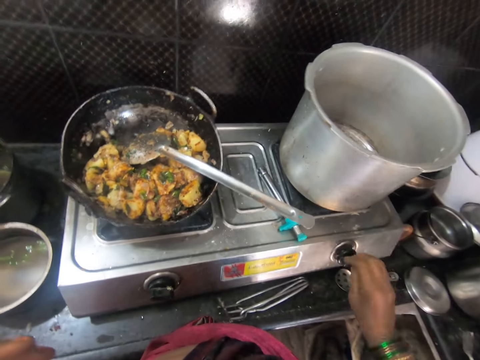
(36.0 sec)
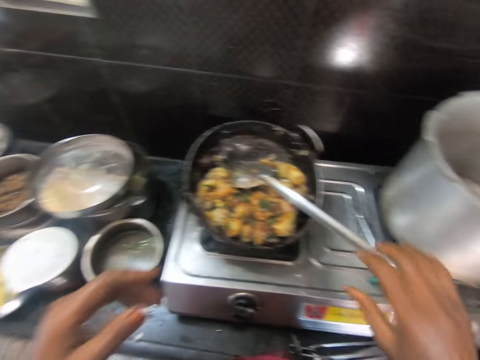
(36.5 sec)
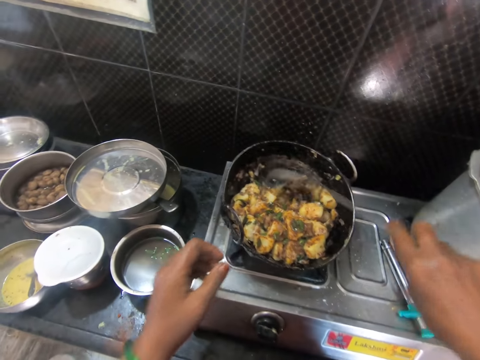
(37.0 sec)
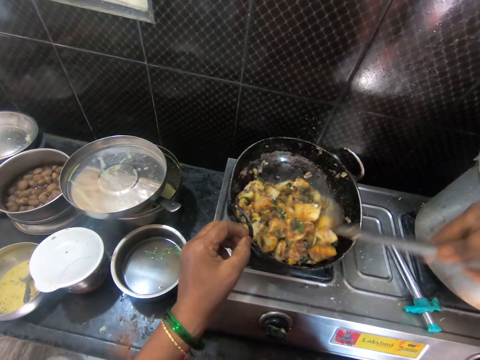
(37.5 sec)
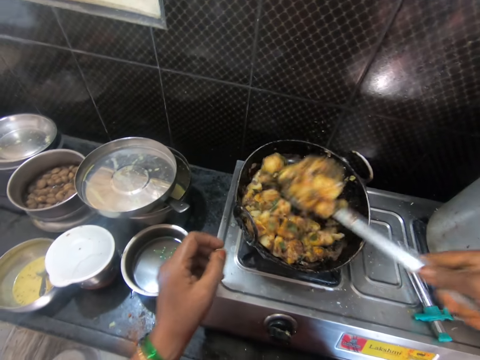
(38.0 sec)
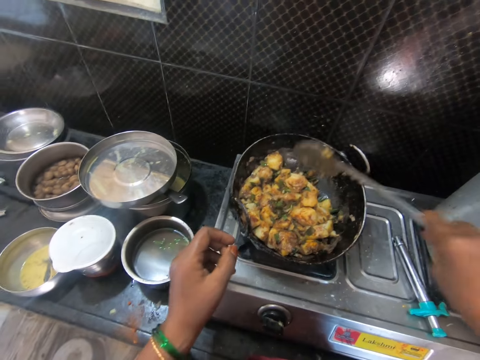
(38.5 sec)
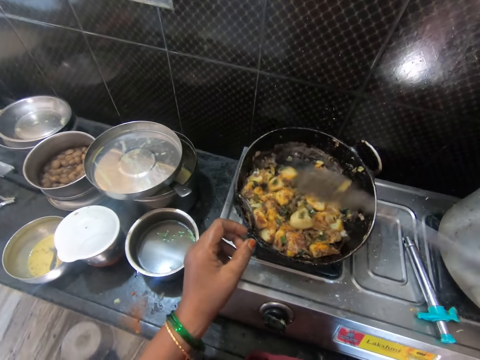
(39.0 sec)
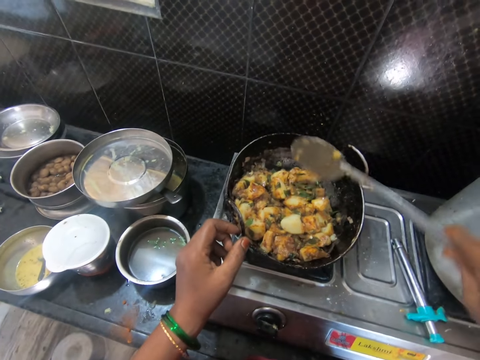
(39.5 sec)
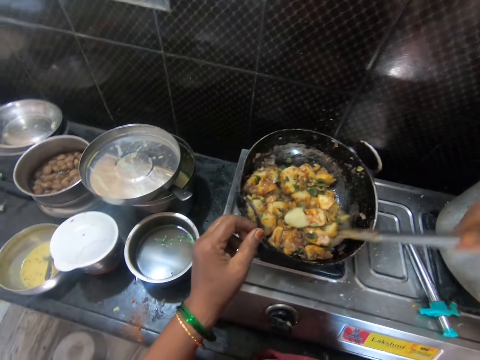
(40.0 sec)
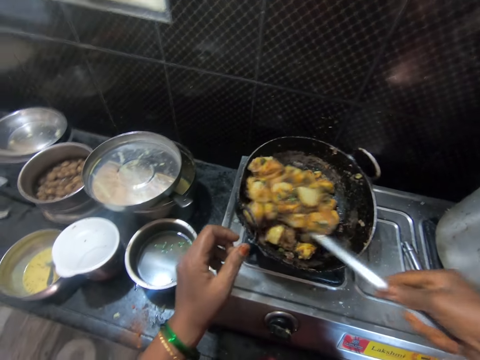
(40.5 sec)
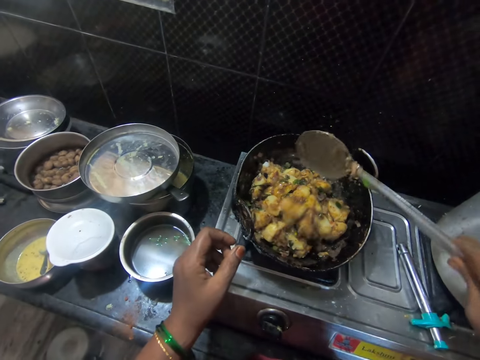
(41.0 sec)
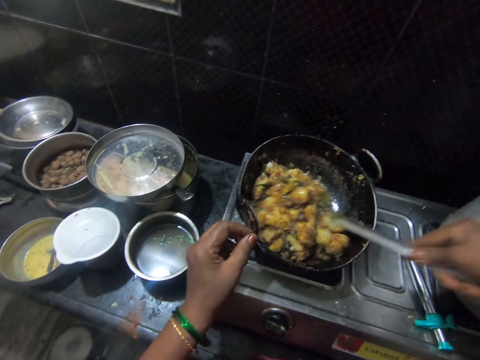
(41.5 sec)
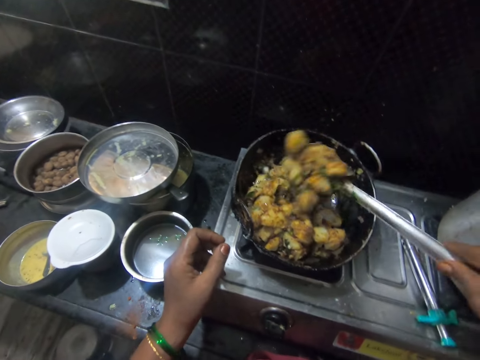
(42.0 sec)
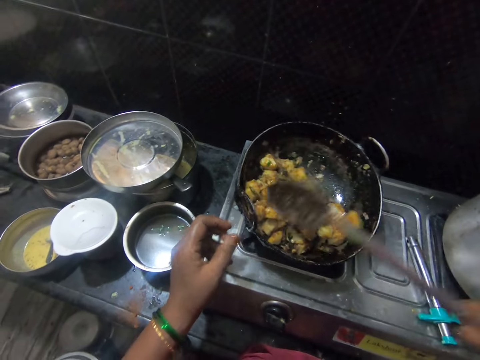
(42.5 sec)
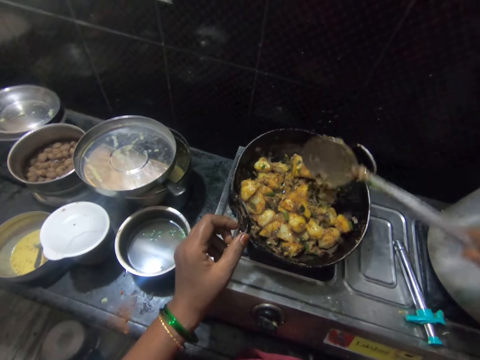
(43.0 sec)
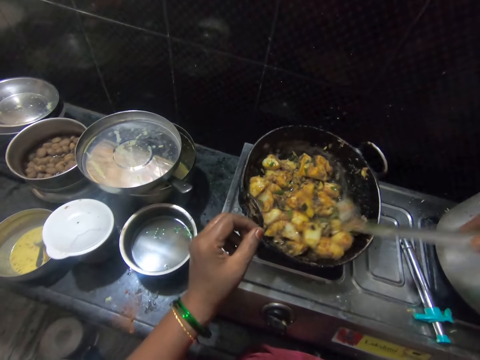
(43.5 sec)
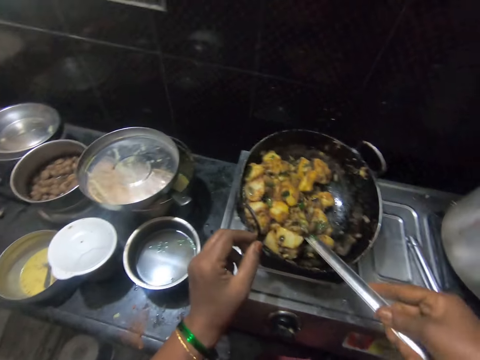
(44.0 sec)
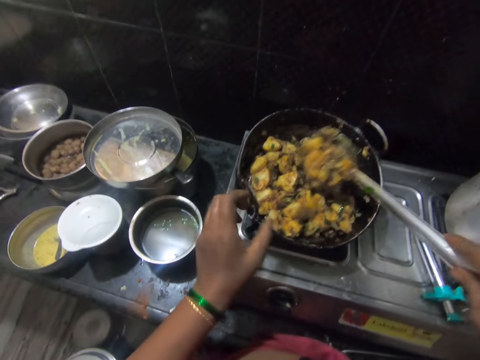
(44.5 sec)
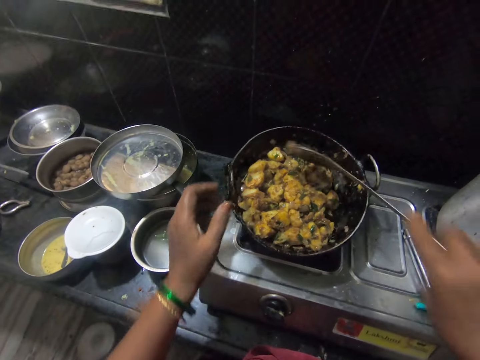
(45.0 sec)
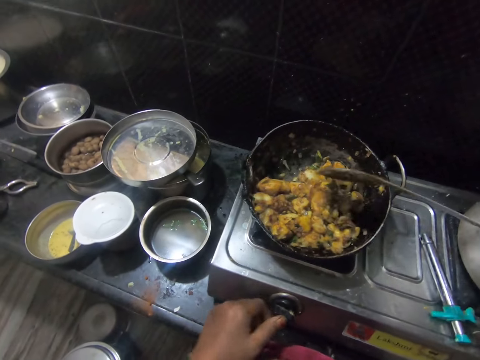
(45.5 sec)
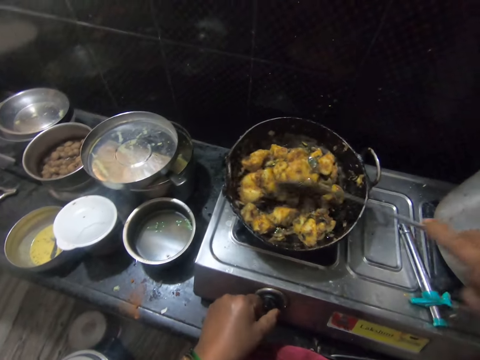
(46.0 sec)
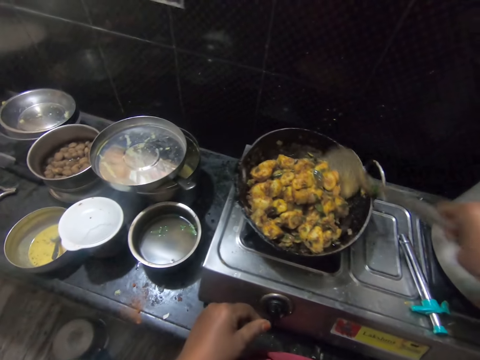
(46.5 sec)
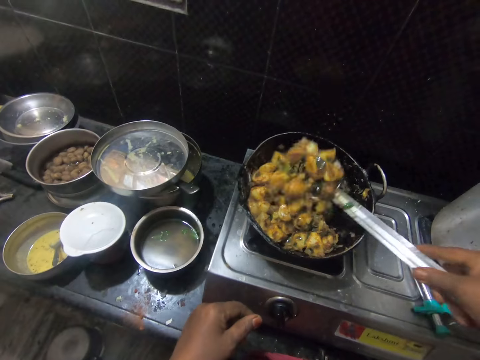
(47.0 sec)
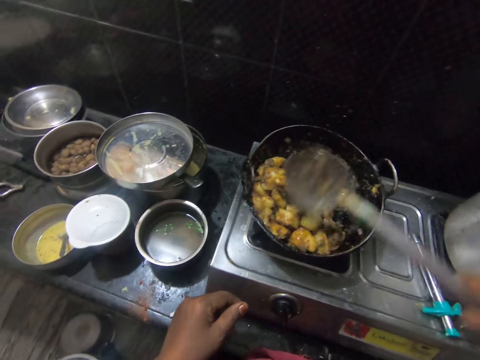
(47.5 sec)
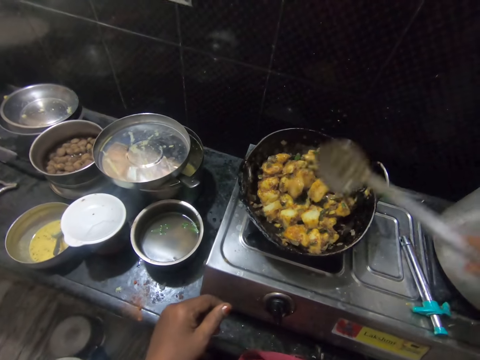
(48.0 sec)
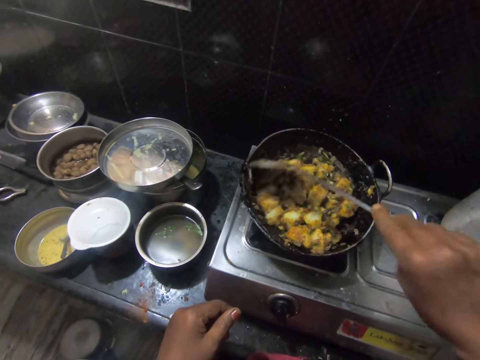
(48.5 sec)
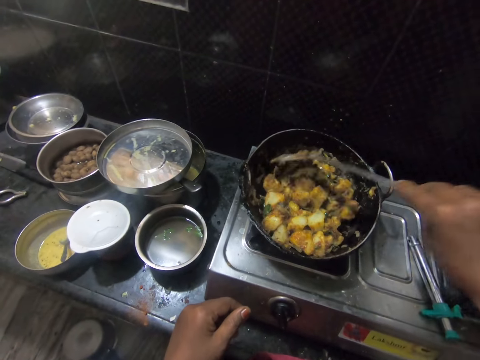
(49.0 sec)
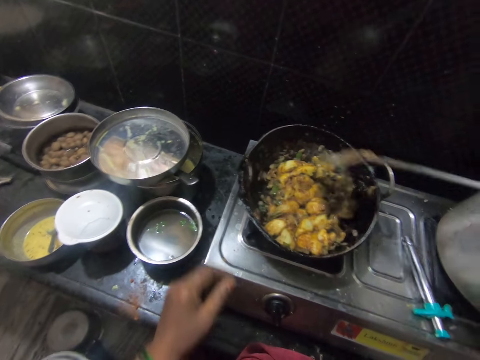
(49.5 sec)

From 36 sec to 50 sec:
The camera wearer adjusts the cooker with her right hand. She picks up the spoon inside the pot with food on the cooker with her right hand and stirs the food inside the pot on the cooker with the spoon. She touches the pot with food with her left hand. She adjusts the pot with food on the cooker. She adjusts the cooker with her left hand. She turns the food with the spoon.

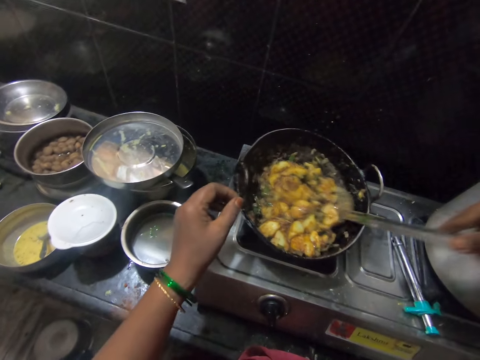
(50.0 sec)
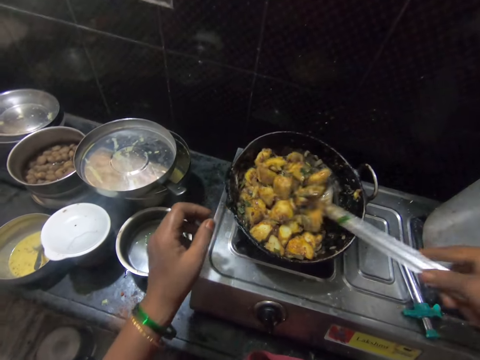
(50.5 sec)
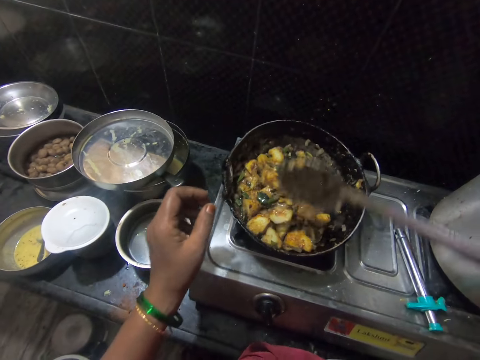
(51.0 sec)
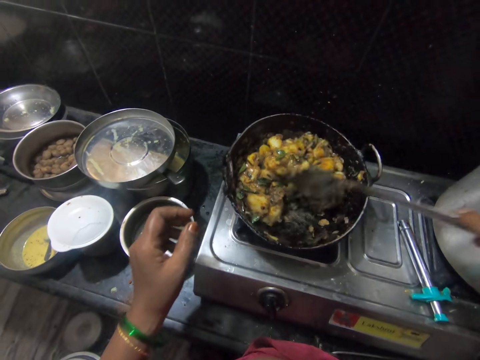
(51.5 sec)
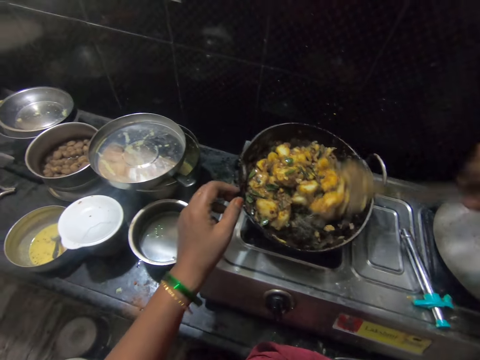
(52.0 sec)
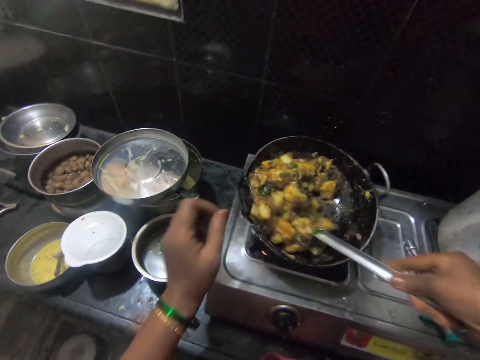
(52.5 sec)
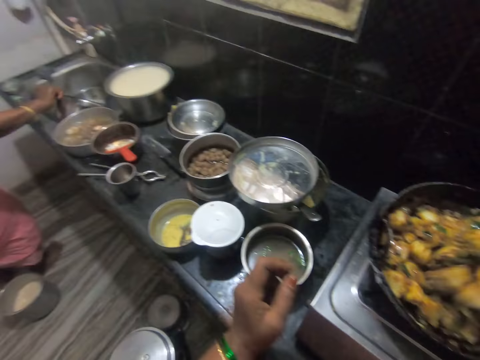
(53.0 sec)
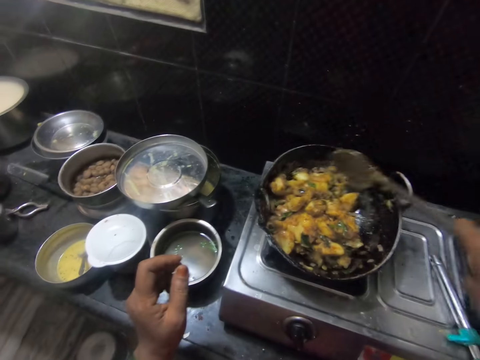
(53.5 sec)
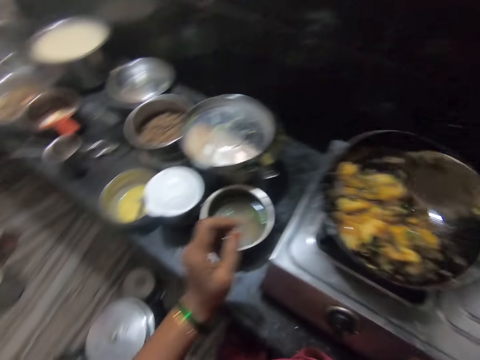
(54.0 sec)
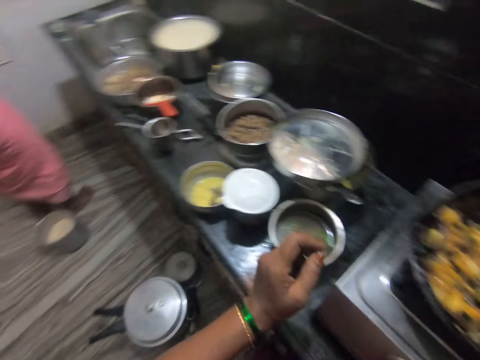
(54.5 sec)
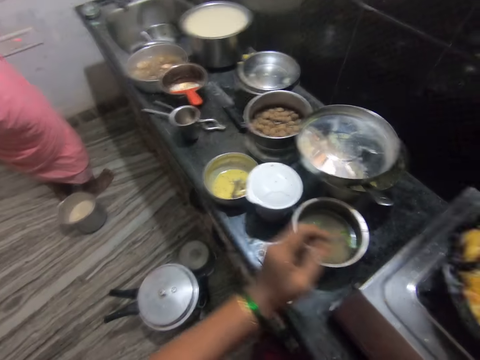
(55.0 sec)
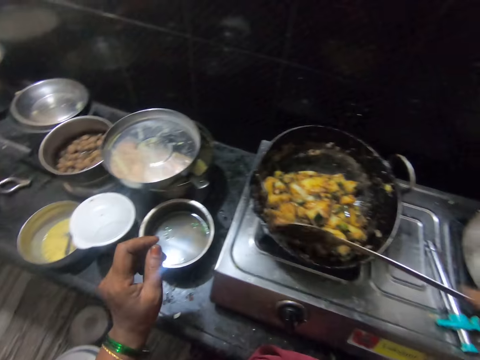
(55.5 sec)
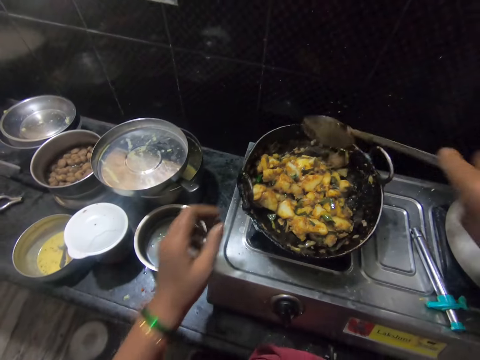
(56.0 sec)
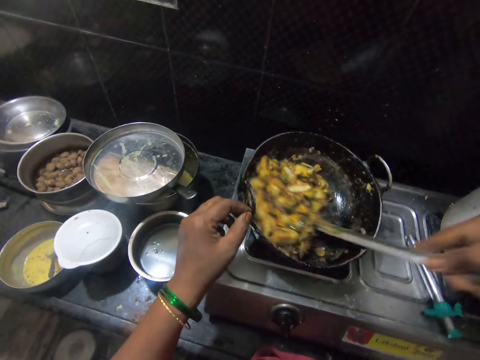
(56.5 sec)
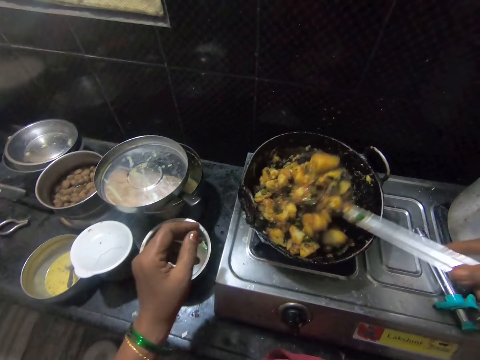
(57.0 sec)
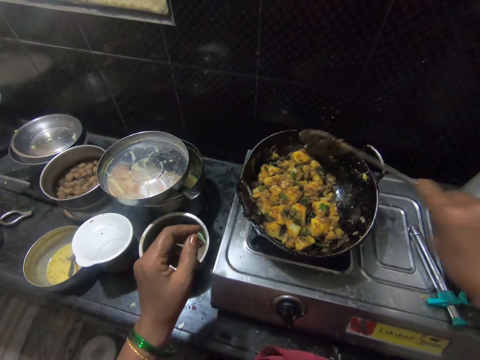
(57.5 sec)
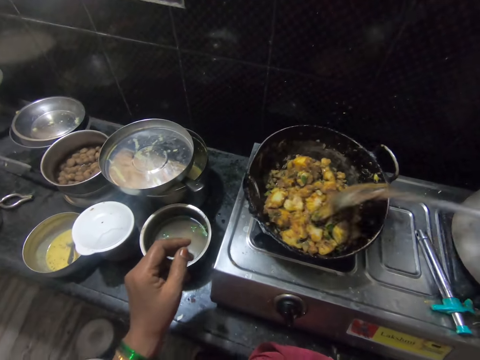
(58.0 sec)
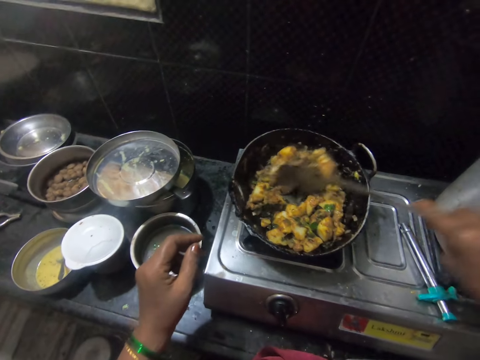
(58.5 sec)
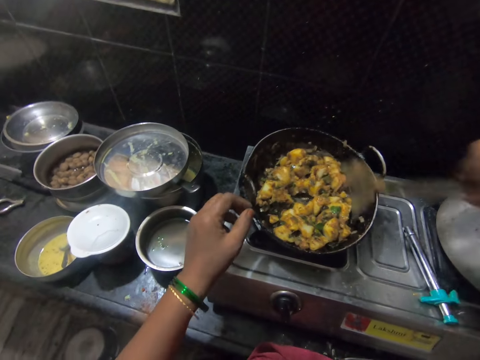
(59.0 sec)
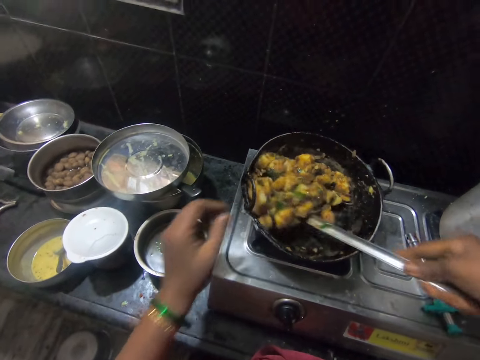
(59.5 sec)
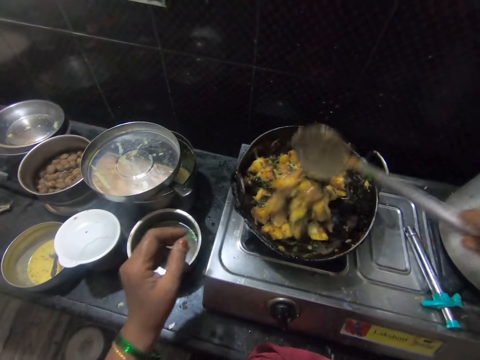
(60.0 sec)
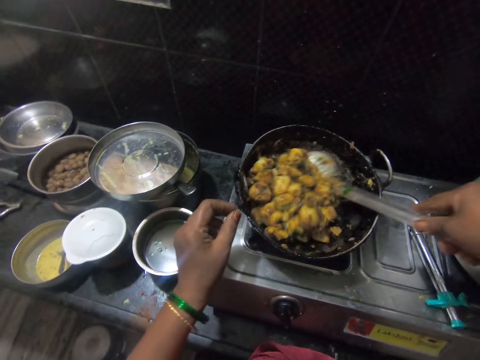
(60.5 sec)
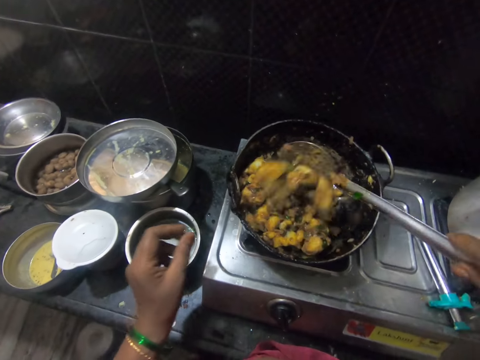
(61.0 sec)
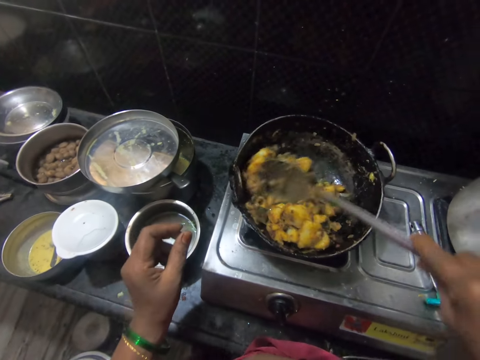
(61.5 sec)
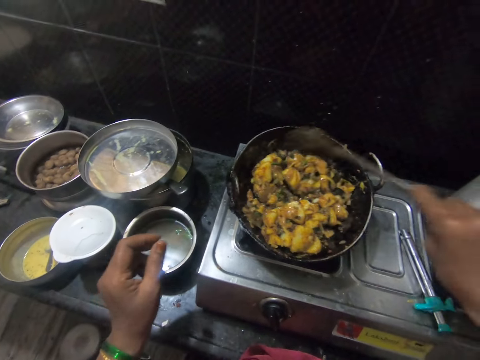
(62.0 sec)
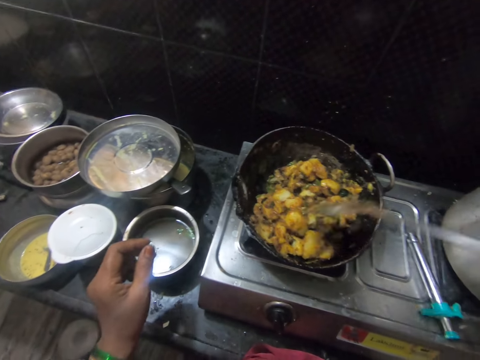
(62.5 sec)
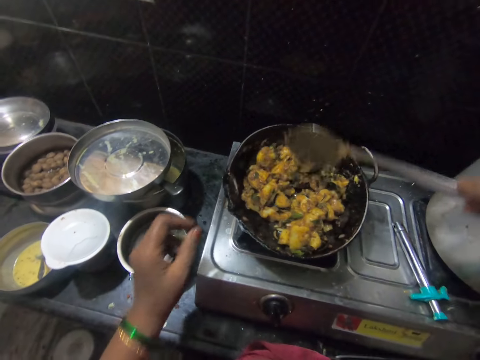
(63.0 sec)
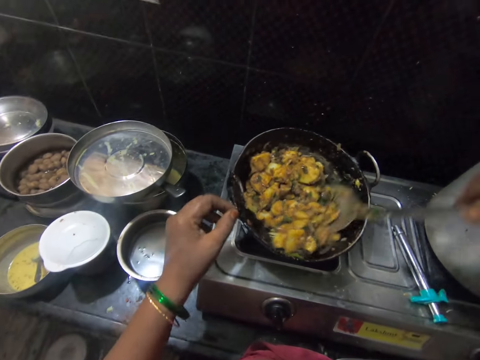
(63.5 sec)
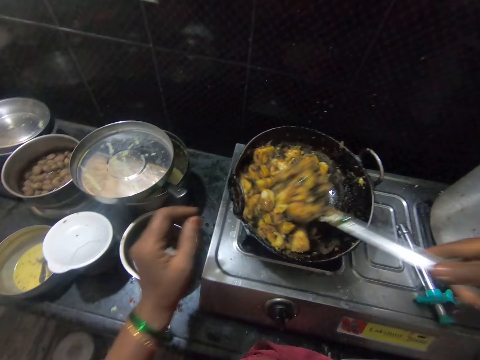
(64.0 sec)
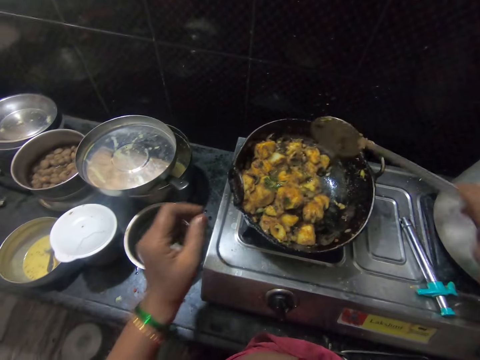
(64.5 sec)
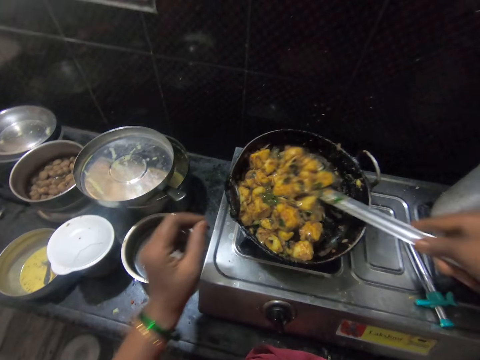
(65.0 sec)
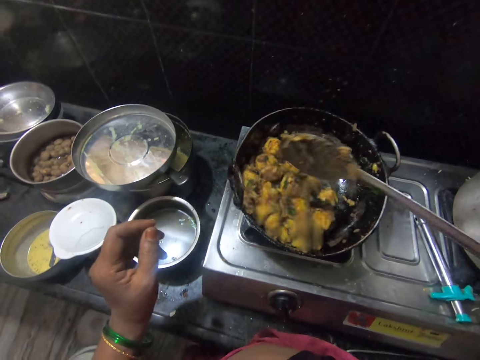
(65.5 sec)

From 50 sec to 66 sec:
The camera wearer touches the pot with food with her left hand. She stirs the food inside the pot on the cooker with the spoon. She touches the pot with food with her left hand. She stirs the food inside the pot on the cooker with the spoon. She touches the pot with food with her left hand. She stirs the food inside the pot on the cooker with the spoon. She touches the pot with food with her left hand. She stirs the food inside the pot on the cooker with the spoon. She touches the pot with food with her left hand. She stirs the food inside the pot on the cooker with the spoon.
